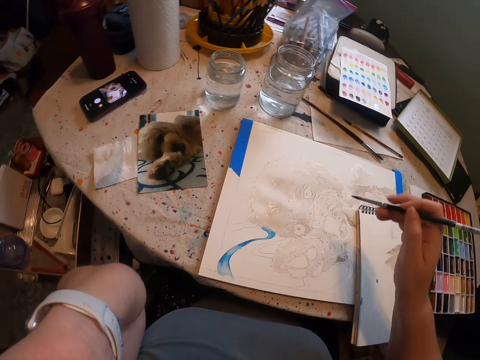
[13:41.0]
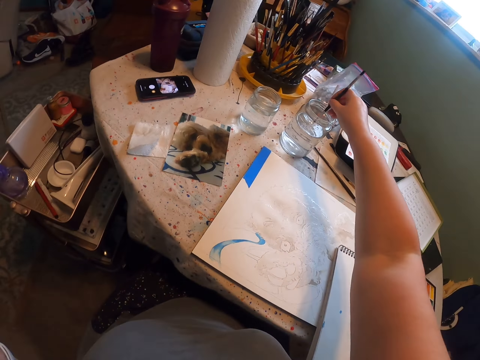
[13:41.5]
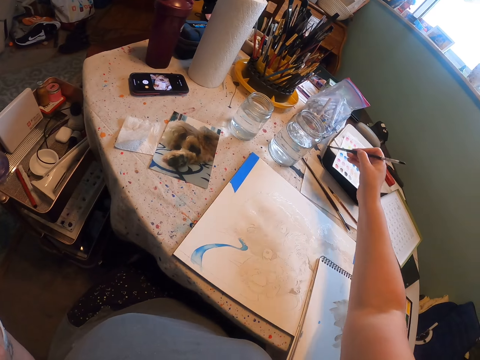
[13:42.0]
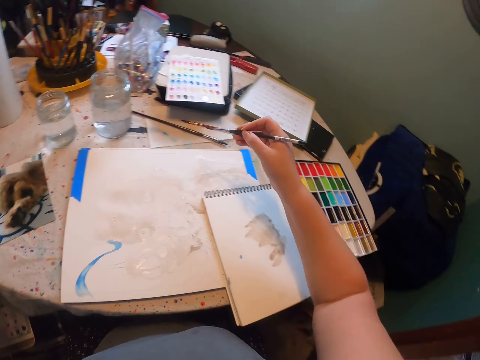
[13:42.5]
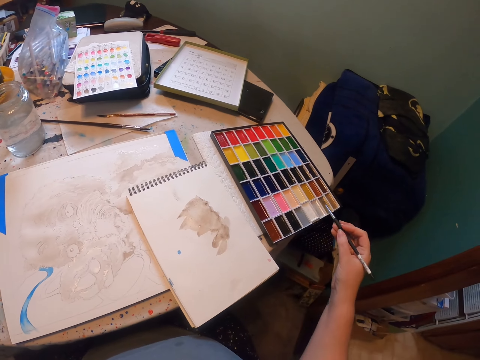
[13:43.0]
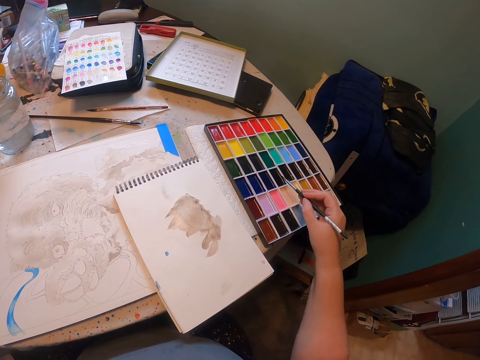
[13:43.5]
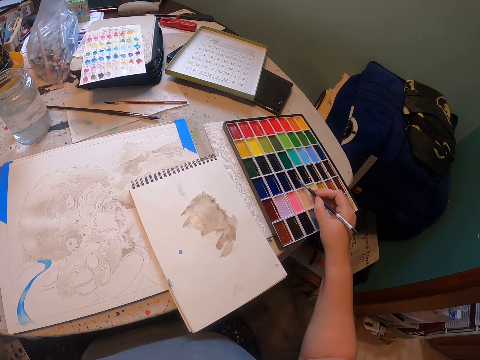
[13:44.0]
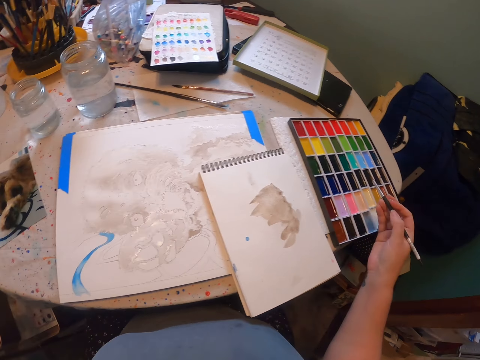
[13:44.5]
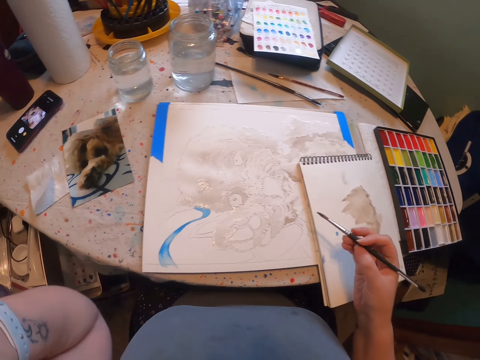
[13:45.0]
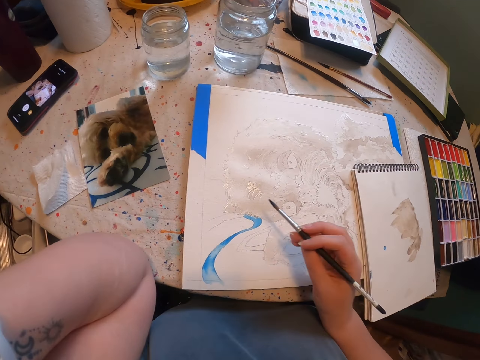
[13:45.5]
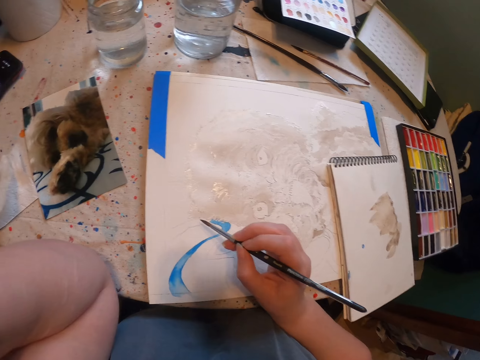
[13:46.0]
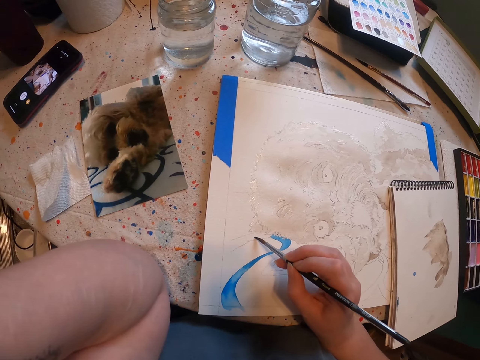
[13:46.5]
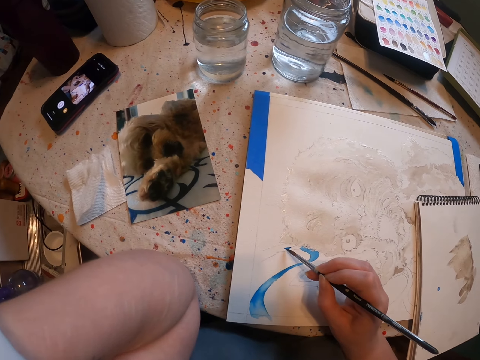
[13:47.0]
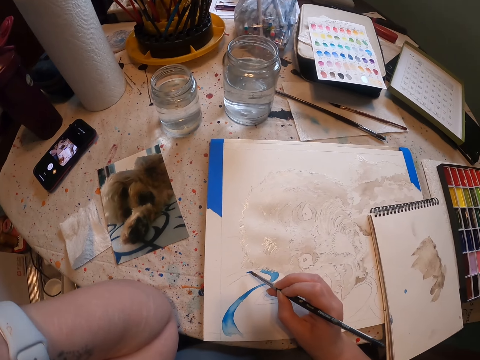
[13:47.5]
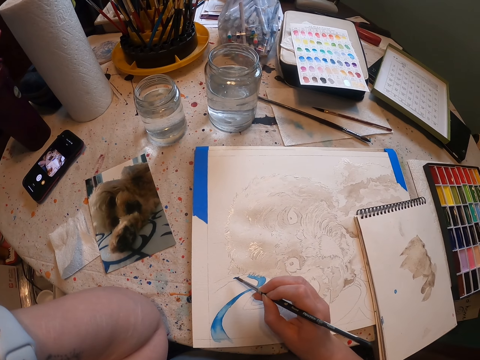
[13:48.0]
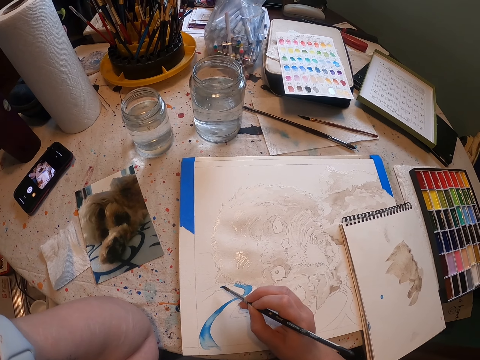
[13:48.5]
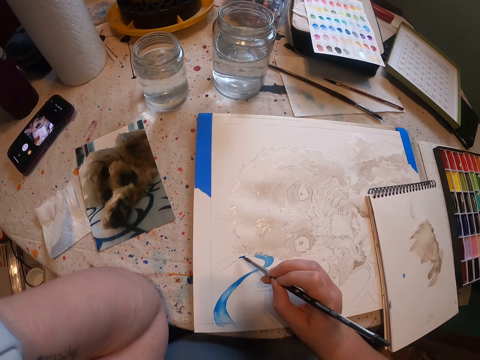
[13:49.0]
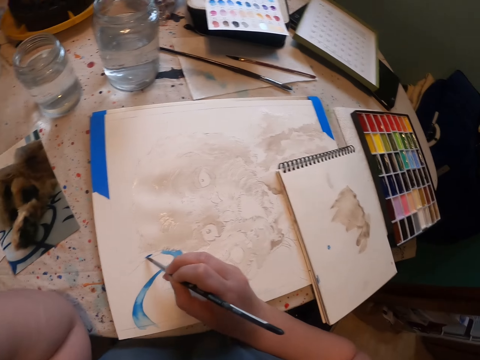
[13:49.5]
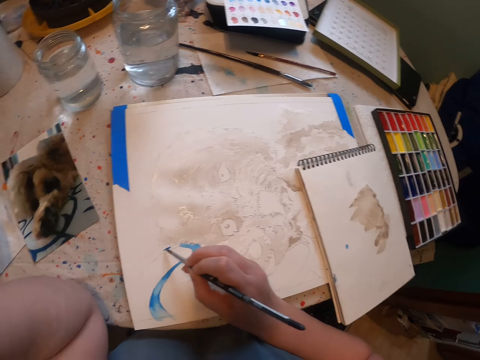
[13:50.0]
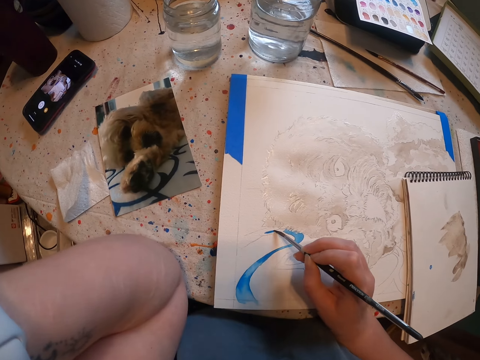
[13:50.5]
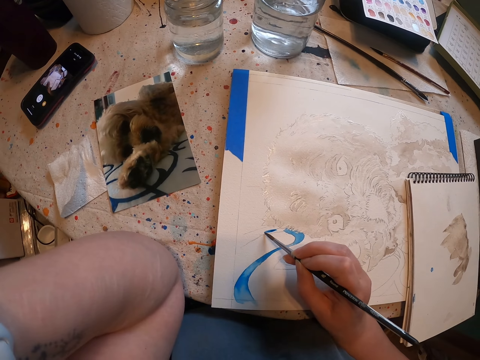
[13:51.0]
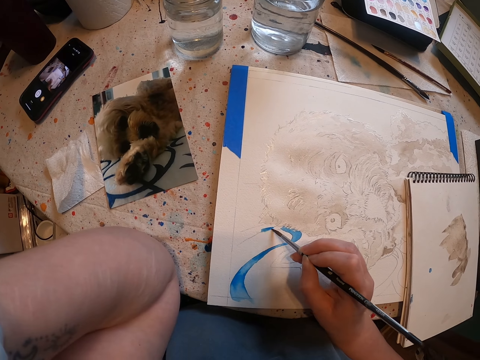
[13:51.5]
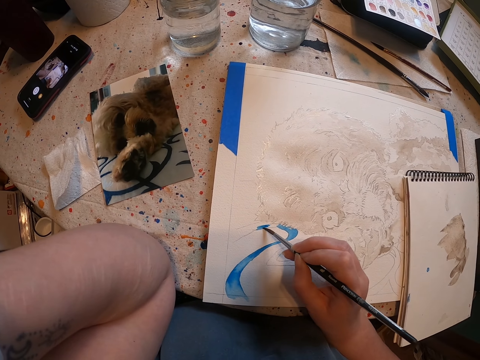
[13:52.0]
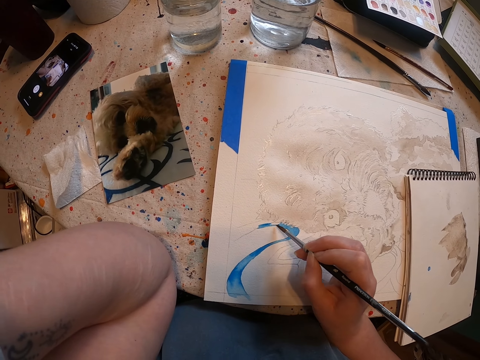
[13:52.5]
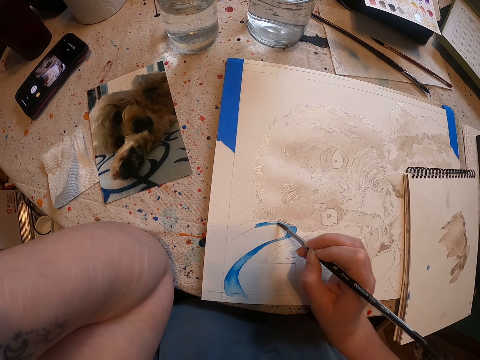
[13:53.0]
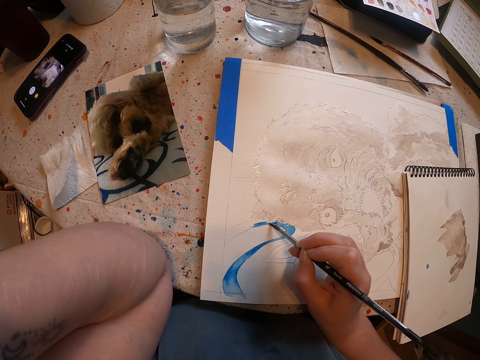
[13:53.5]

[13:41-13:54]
The camera wearer dips the brush in water. They remove the brush from the water. They dip the brush in the paint. They paint the sketch with the brush on the sheet of paper.

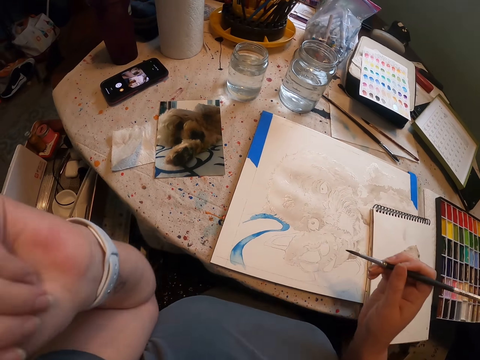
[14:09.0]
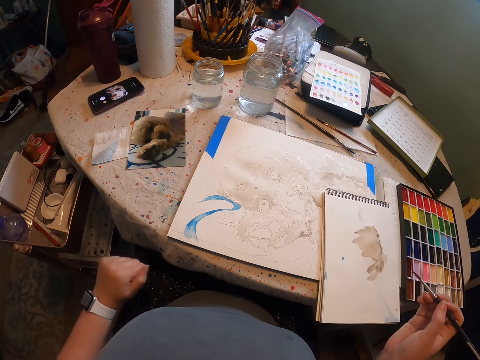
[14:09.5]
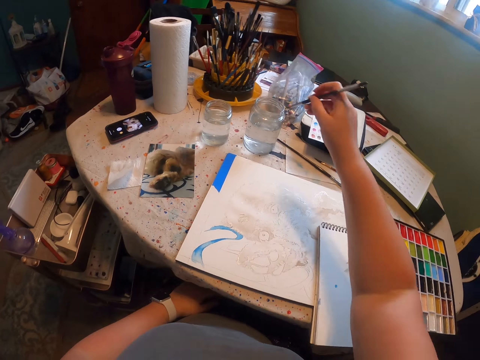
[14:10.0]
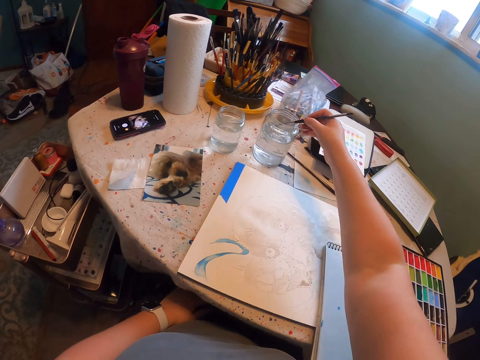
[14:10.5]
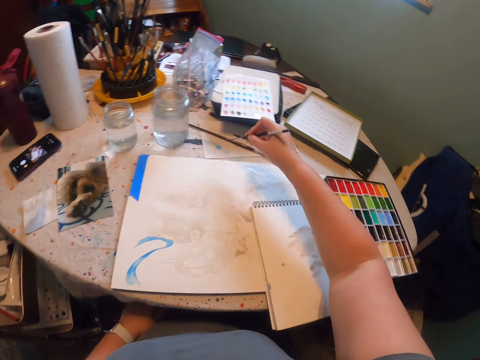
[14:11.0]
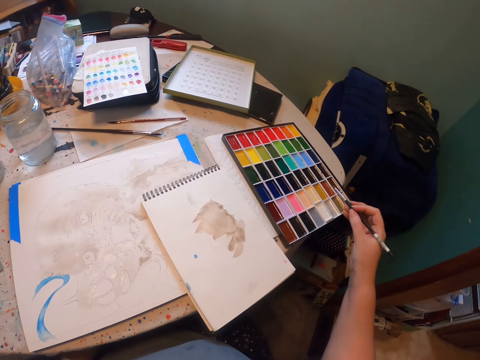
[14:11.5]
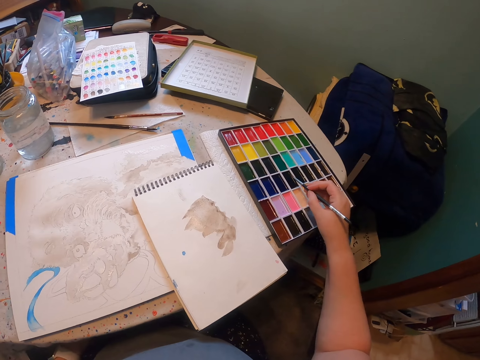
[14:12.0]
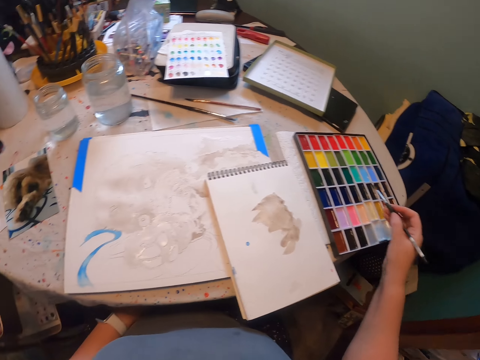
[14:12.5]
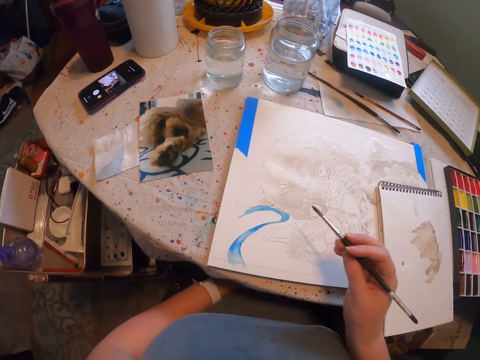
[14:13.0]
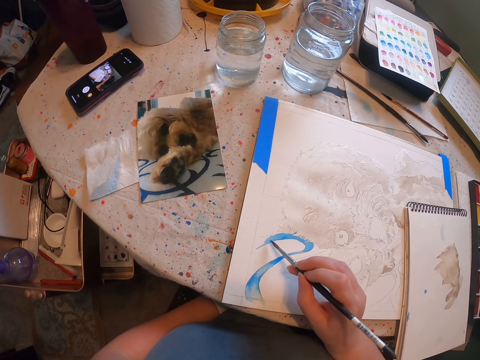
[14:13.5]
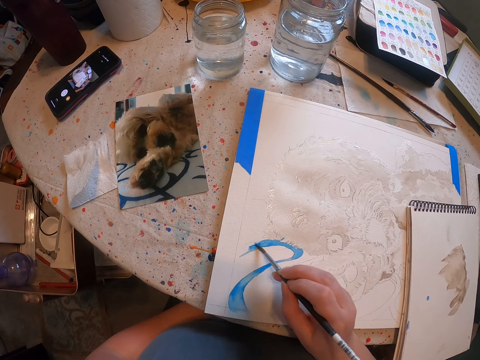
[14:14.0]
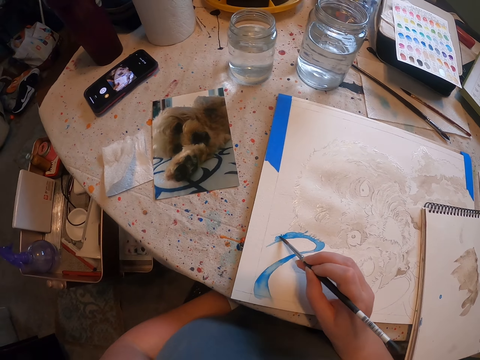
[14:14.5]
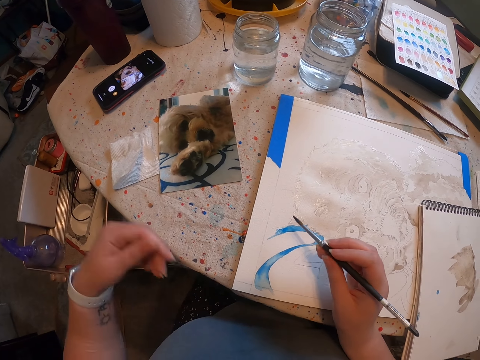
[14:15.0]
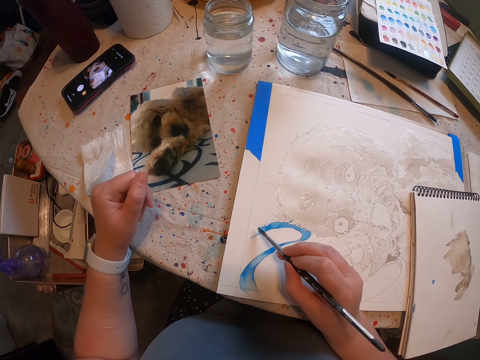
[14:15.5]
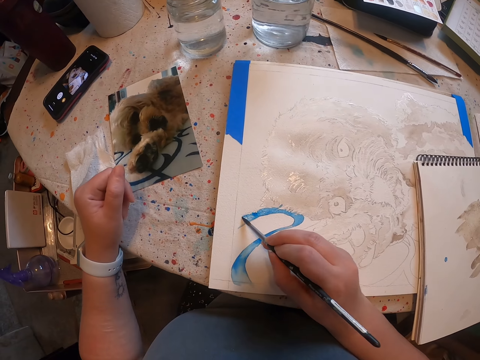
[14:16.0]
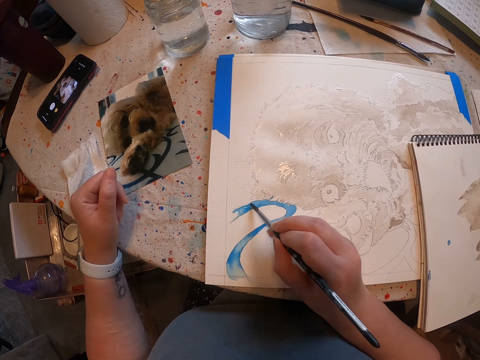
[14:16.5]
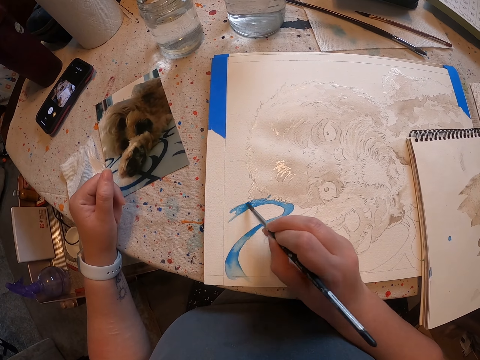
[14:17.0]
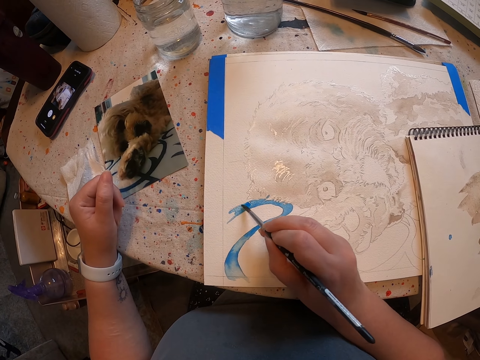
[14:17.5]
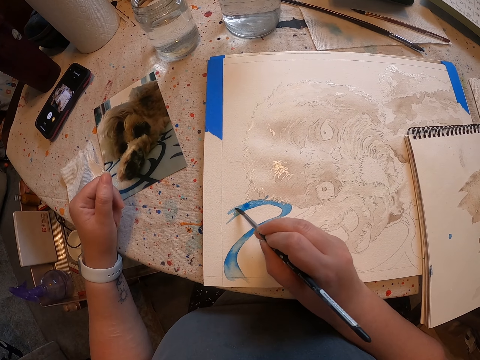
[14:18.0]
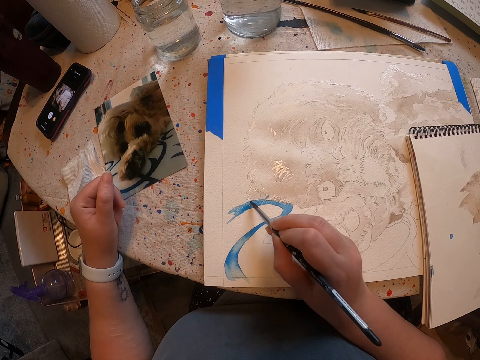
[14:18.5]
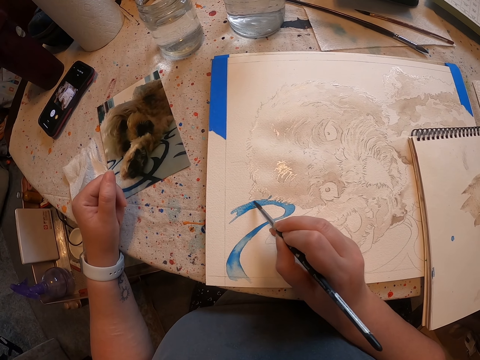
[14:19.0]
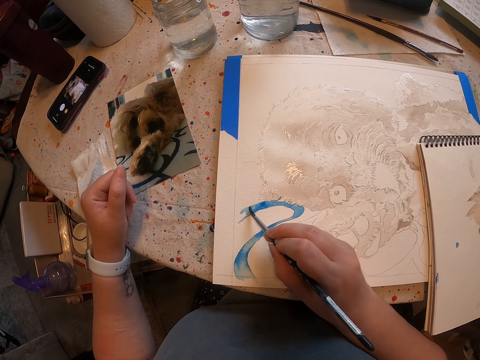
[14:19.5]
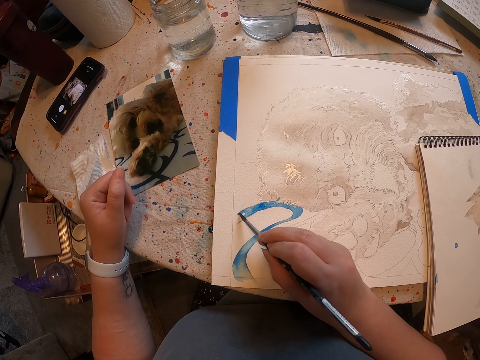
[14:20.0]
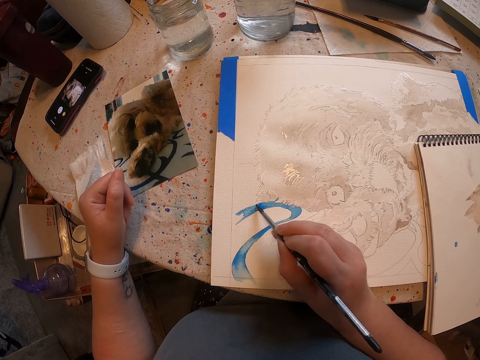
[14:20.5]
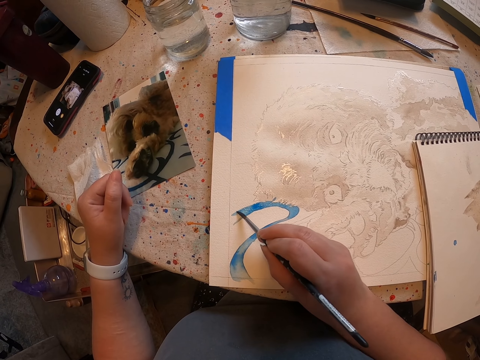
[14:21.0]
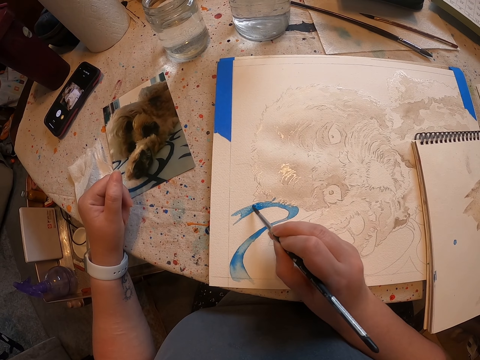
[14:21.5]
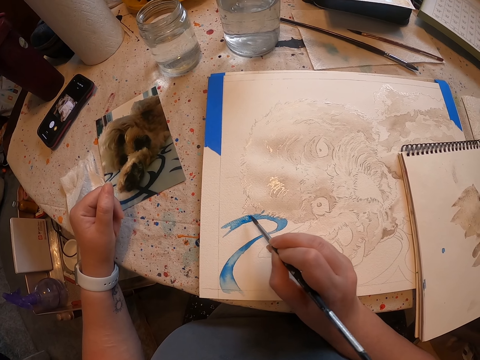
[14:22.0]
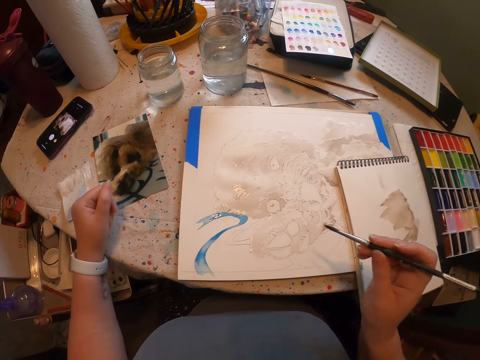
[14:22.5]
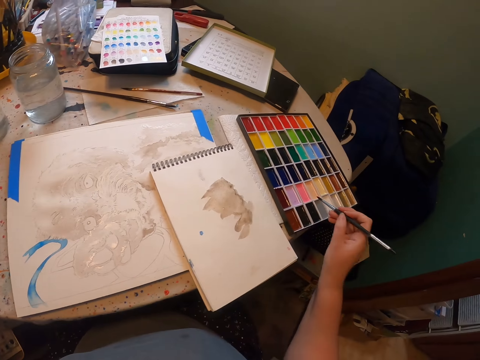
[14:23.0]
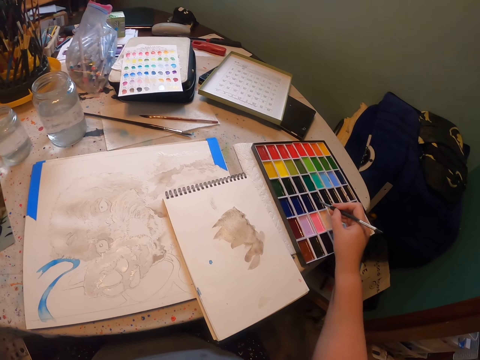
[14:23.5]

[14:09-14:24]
The camera wearer dips the brush in water. They dip the brush in the paint. They paint the sketch with the brush on the sheet of paper. They place a hand on the edge of the table. They paint on the sheet of paper.
